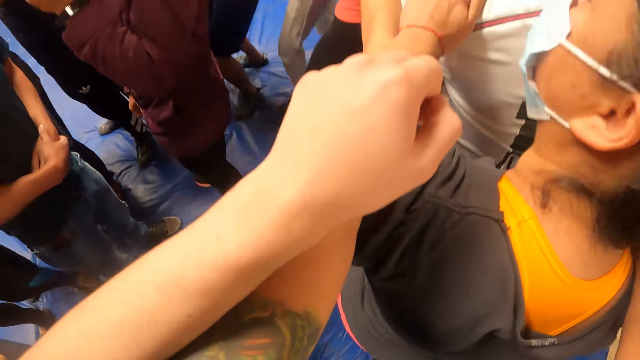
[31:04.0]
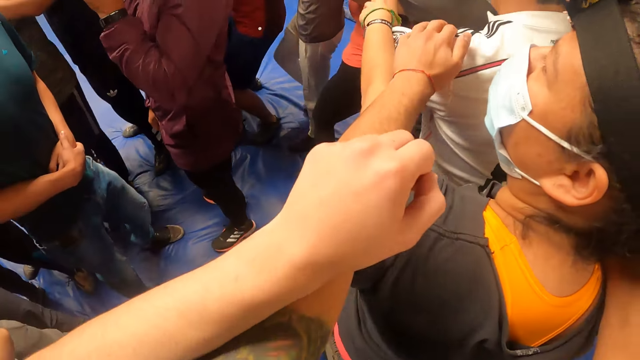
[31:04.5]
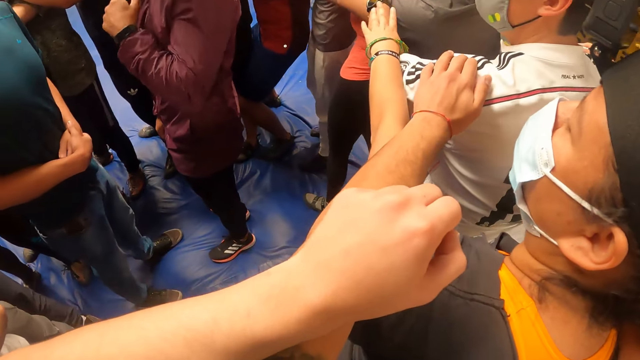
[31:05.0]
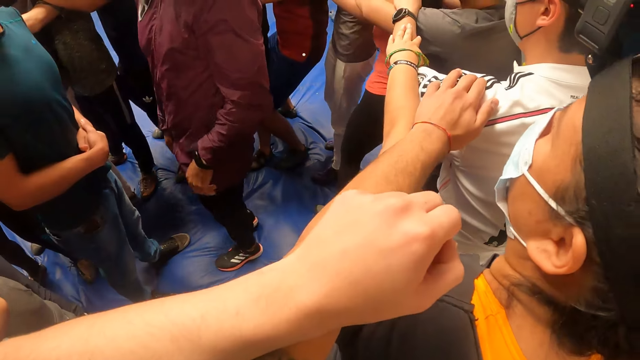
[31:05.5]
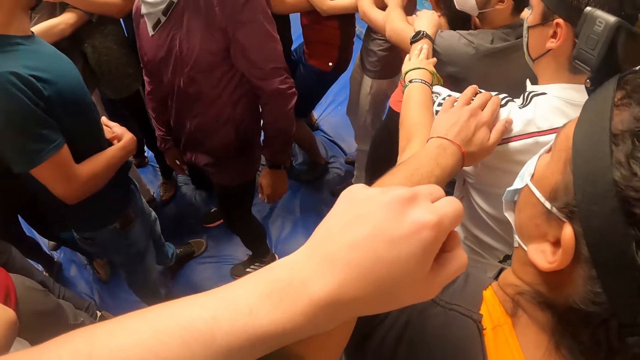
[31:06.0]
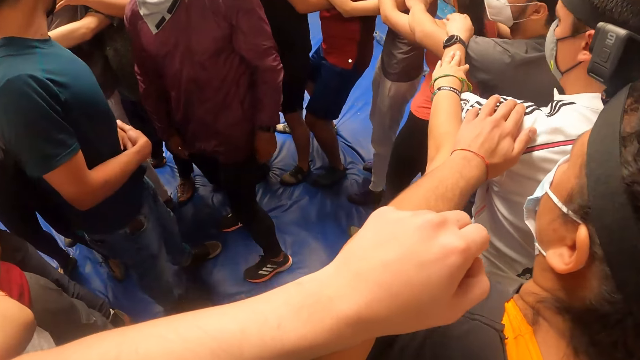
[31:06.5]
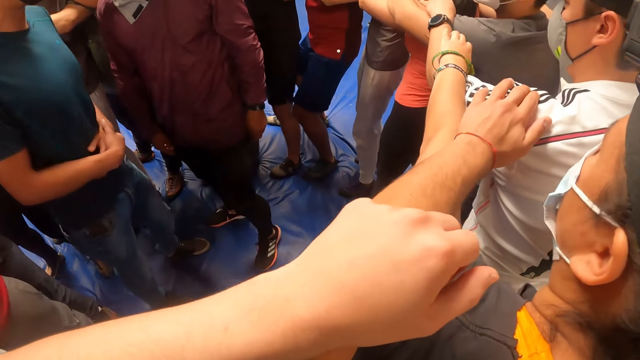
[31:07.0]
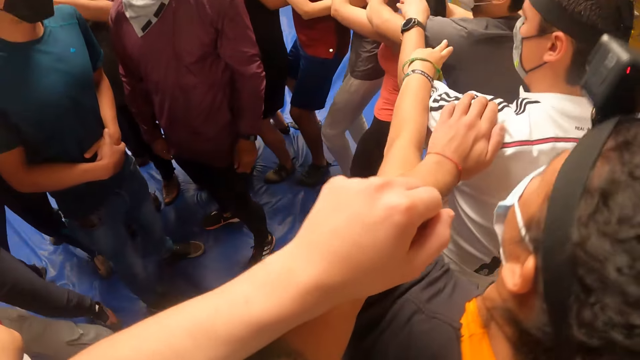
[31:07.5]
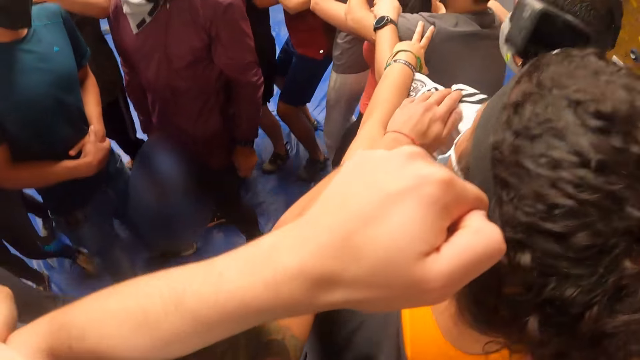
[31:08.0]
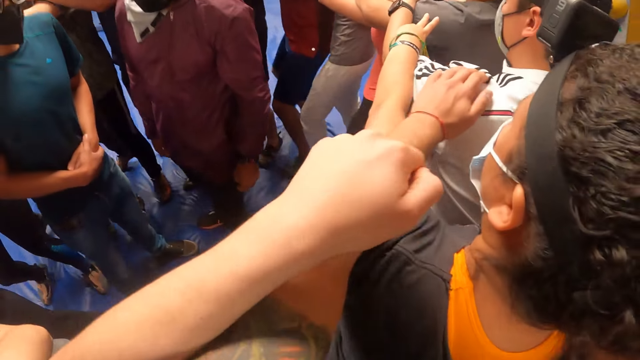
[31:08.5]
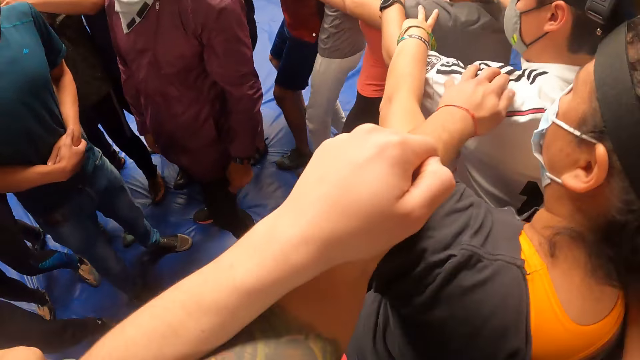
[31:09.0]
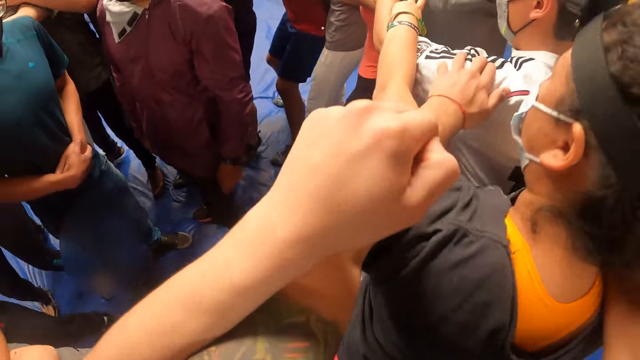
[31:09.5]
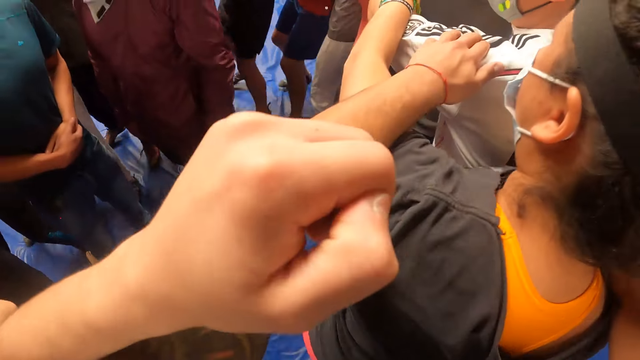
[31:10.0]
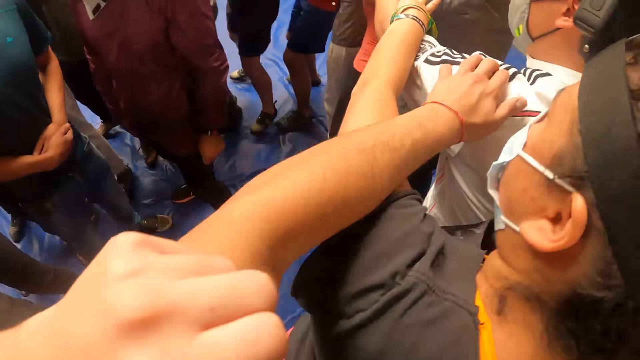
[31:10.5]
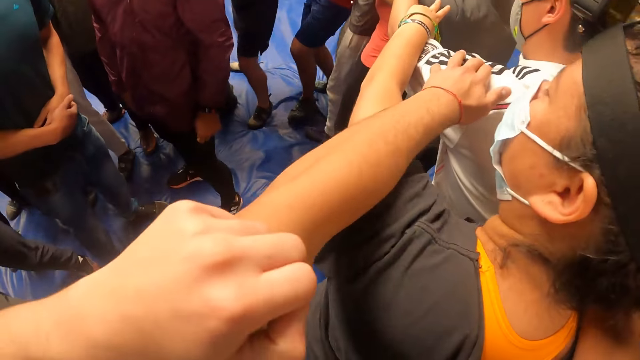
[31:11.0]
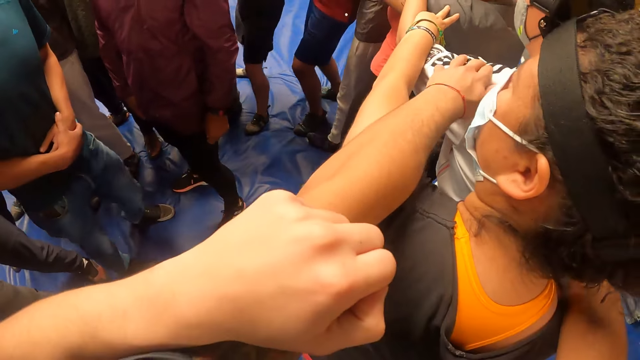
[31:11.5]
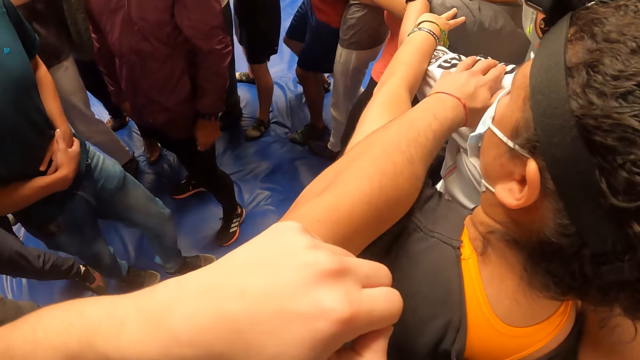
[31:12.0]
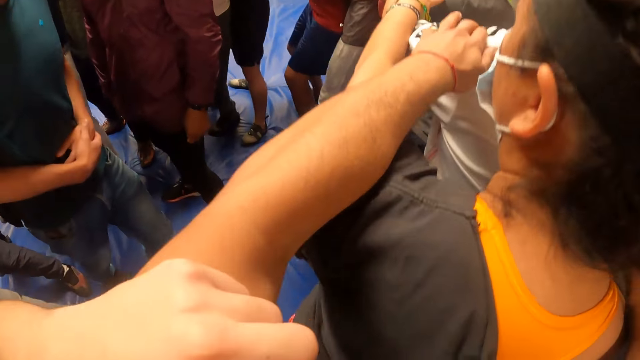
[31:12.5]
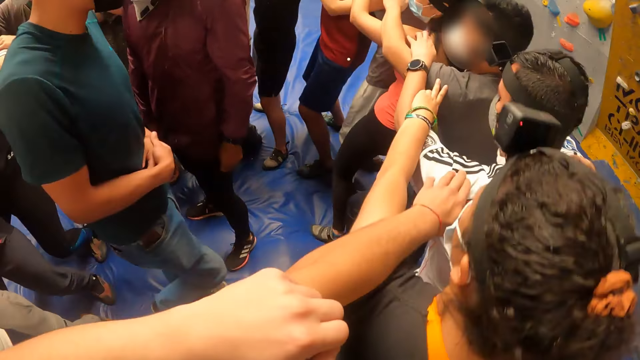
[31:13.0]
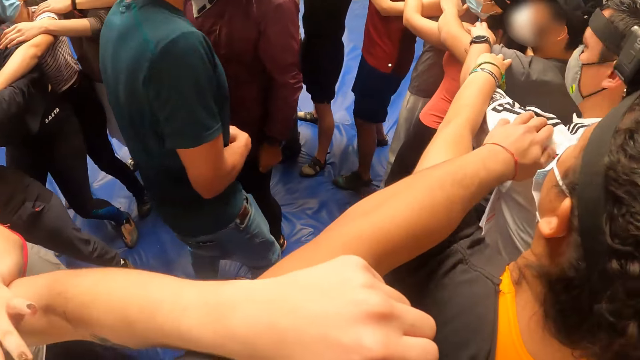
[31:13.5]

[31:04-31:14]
The camera wearer jumps.

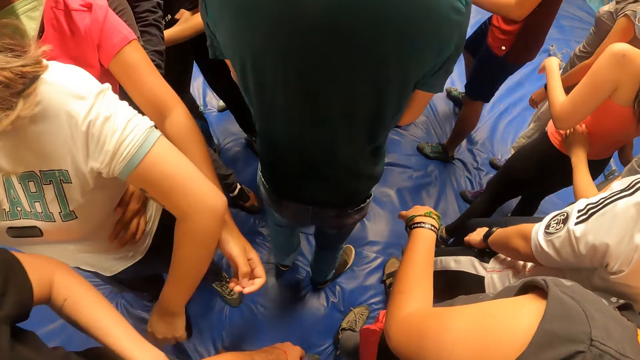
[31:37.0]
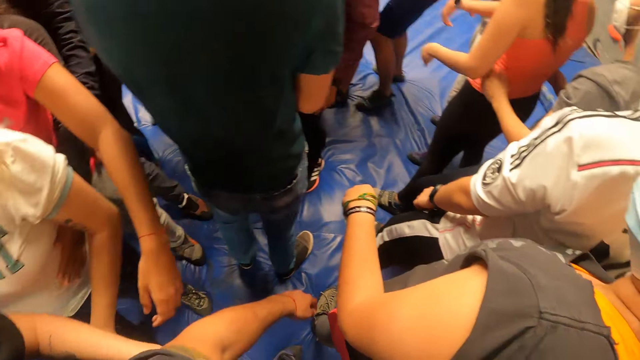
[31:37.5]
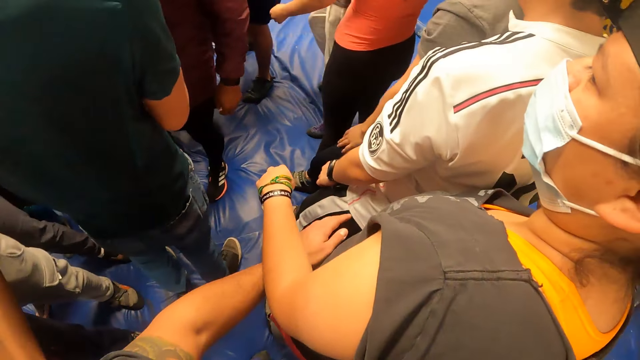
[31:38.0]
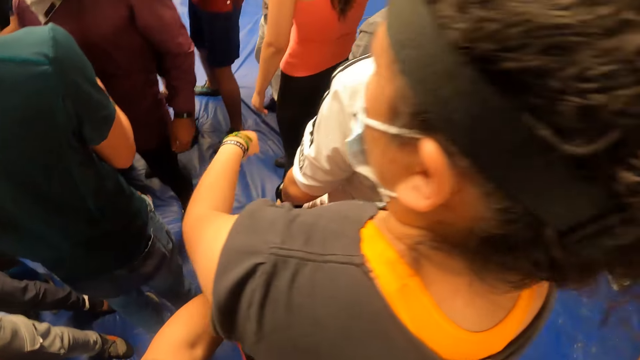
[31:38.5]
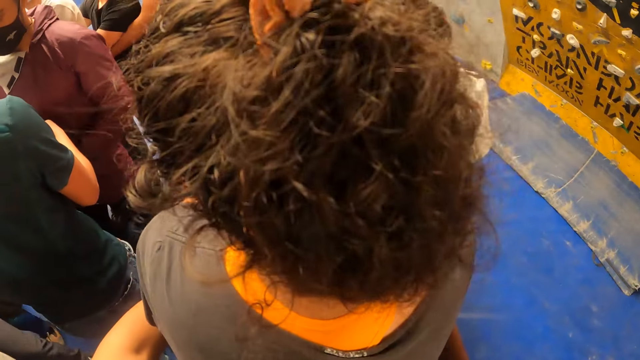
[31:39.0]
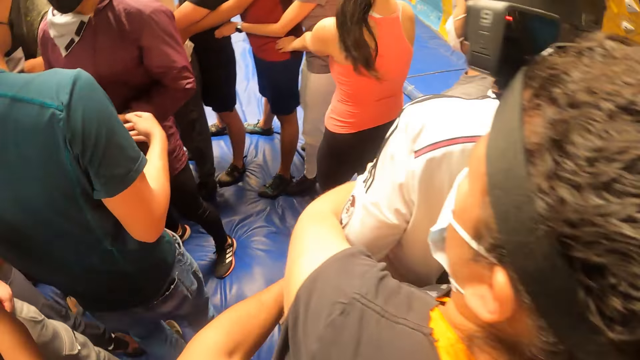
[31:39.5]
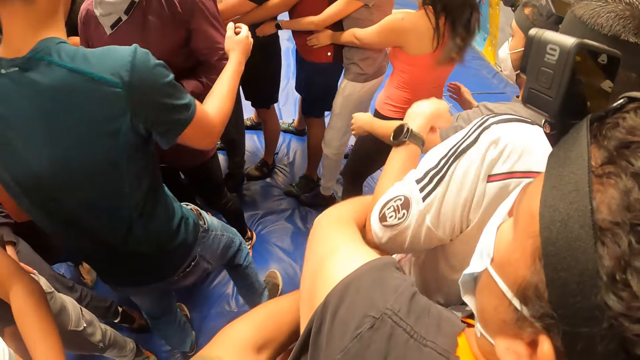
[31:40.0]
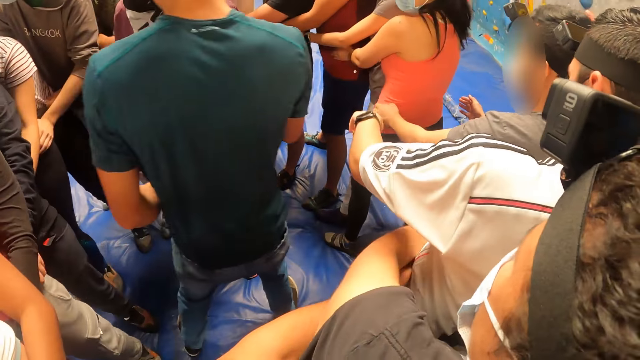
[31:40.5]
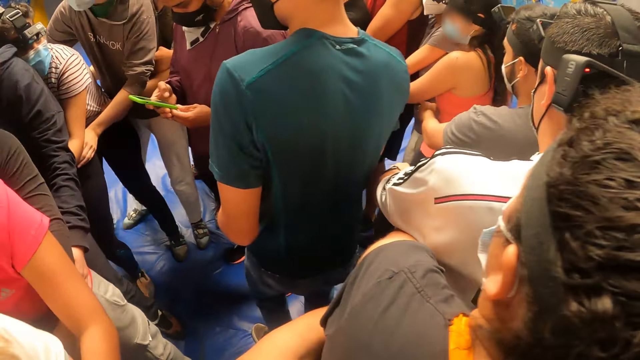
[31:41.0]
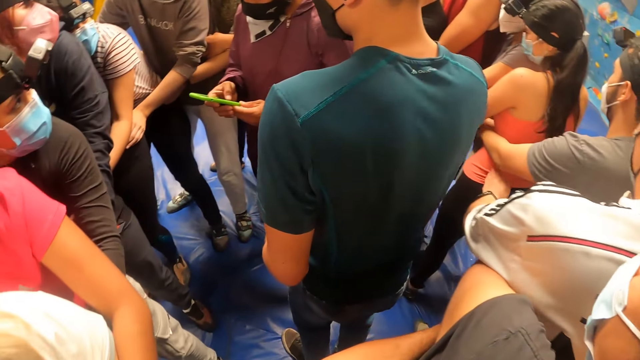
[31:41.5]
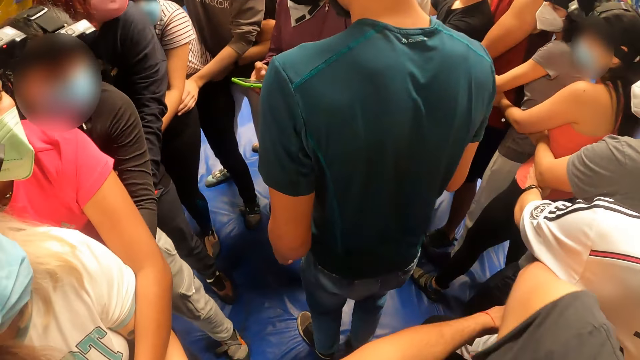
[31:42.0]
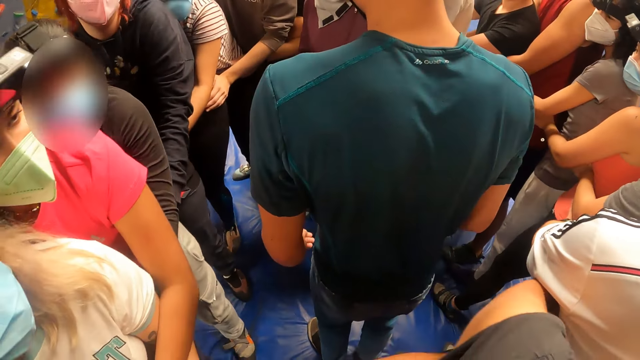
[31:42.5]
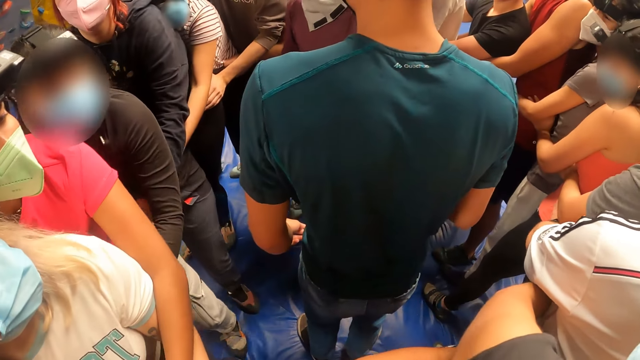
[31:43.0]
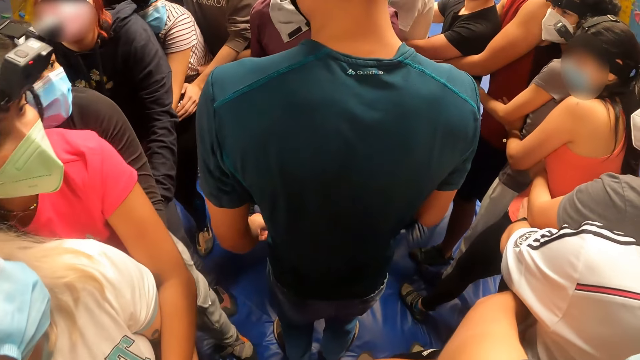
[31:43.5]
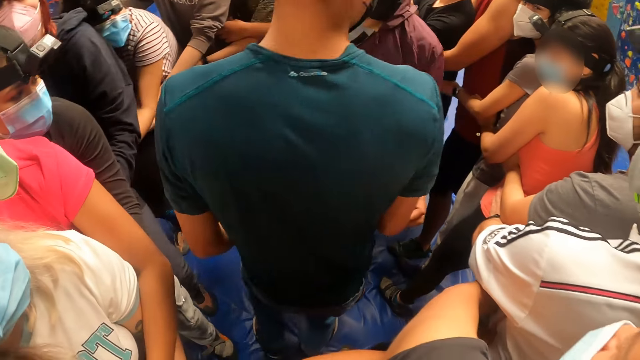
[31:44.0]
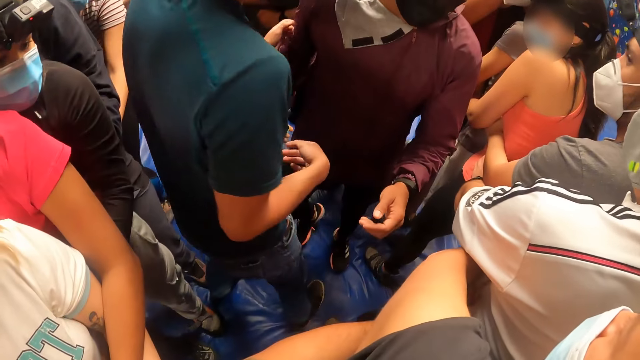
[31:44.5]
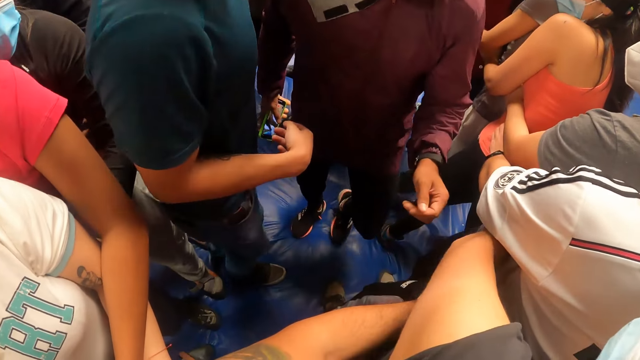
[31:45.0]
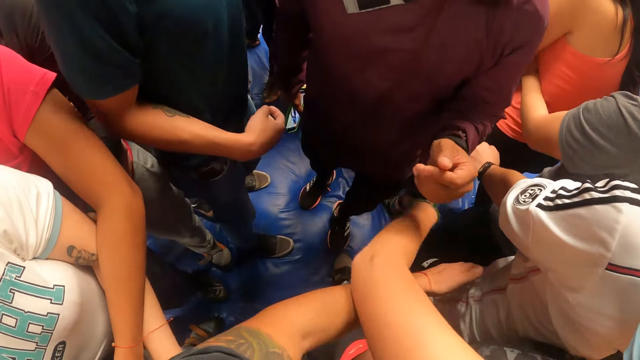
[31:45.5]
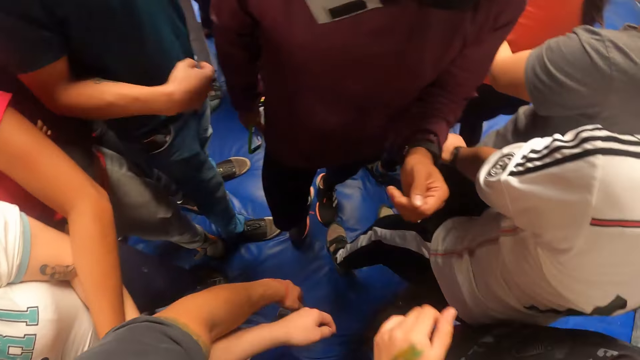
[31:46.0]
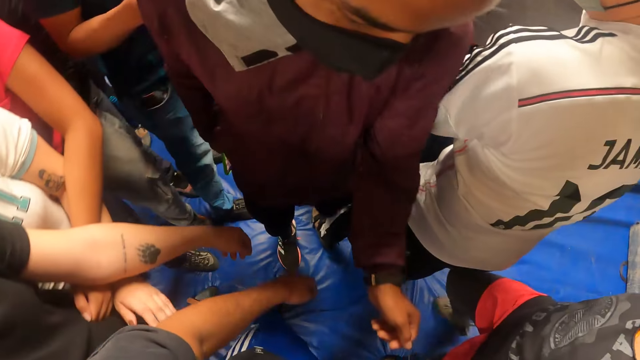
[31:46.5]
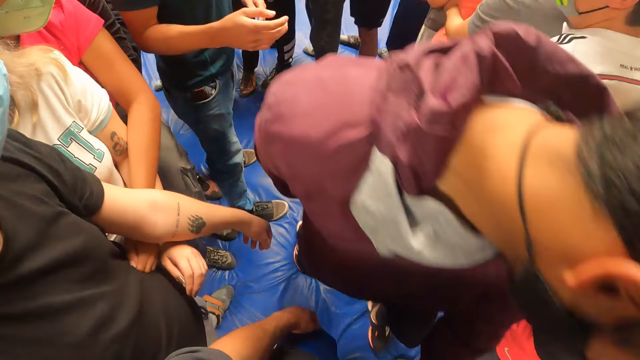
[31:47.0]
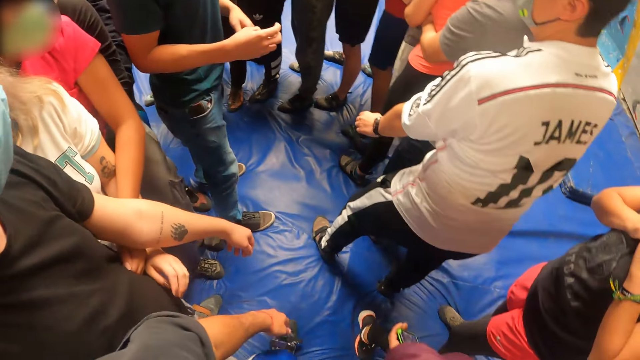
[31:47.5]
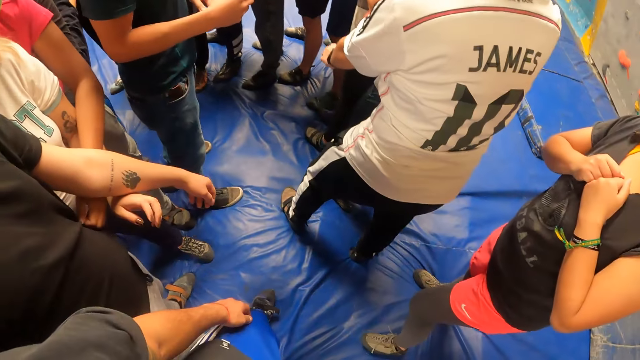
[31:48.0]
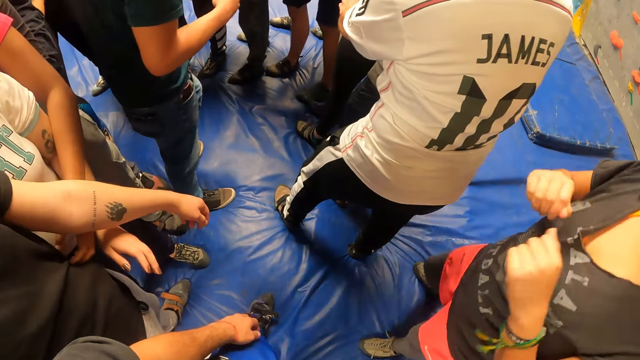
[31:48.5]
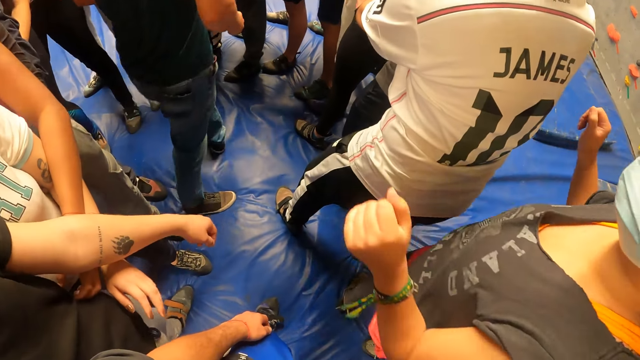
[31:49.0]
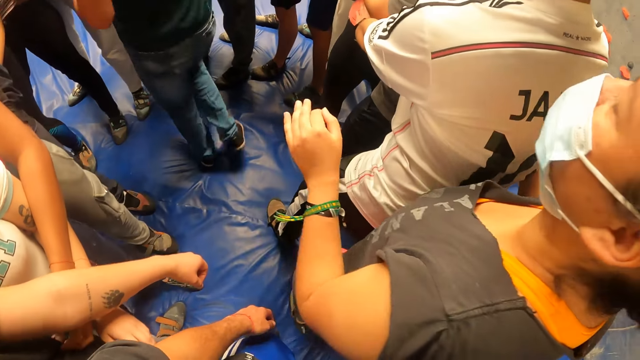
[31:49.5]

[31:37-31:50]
The camera wearer places his left hand on a man's waist. Another man looks at the camera wearer. The other man walks around.
